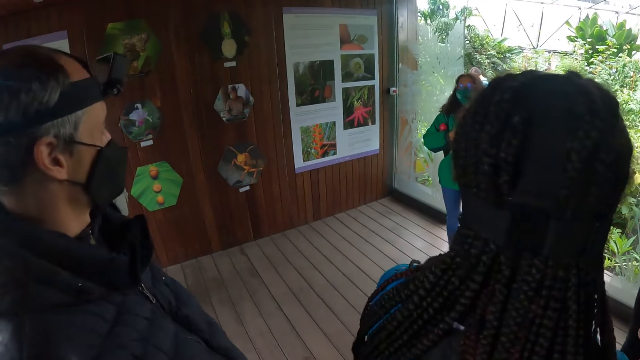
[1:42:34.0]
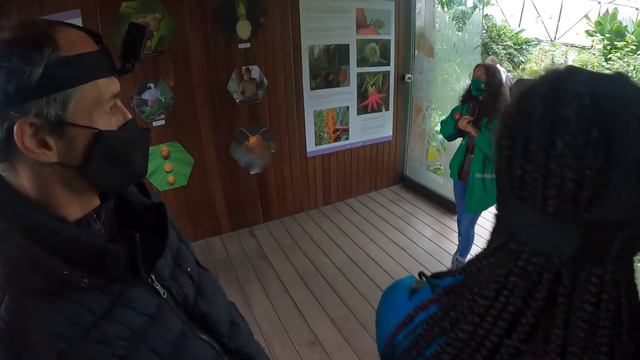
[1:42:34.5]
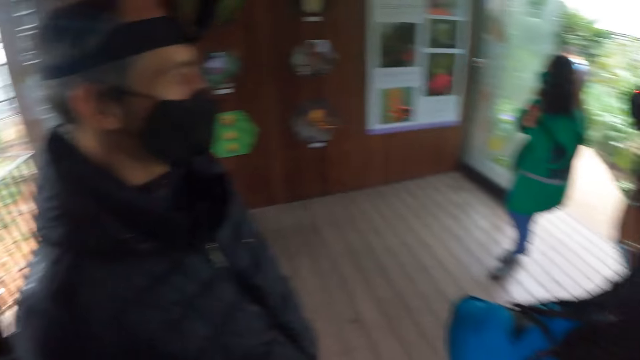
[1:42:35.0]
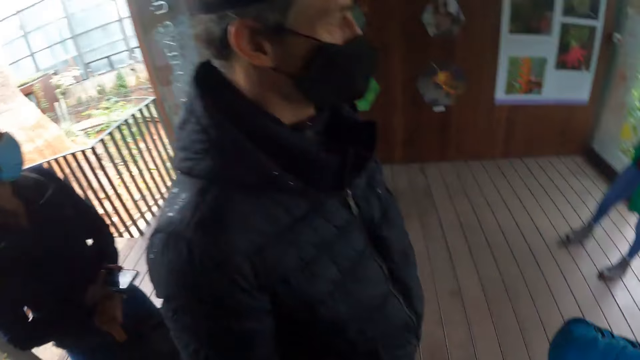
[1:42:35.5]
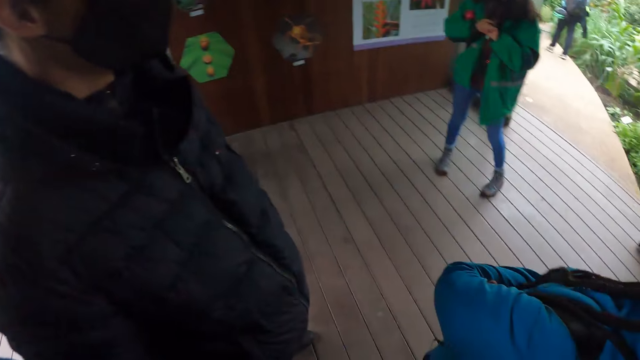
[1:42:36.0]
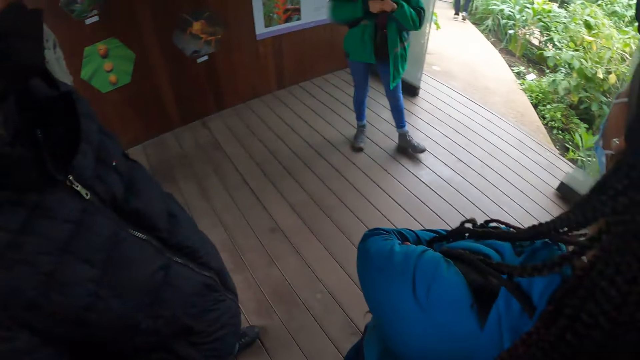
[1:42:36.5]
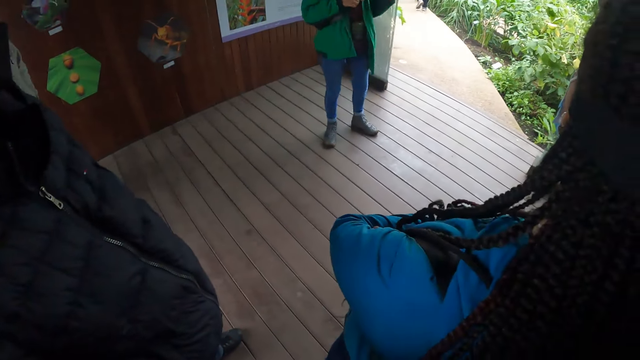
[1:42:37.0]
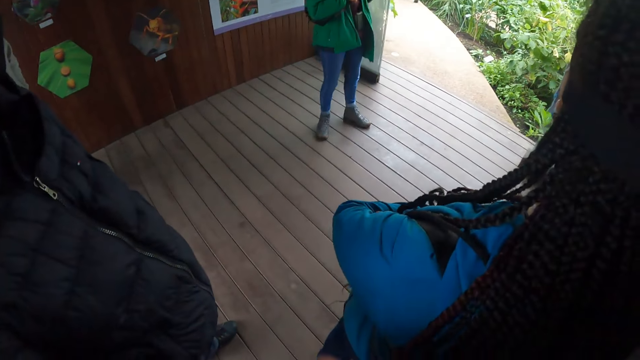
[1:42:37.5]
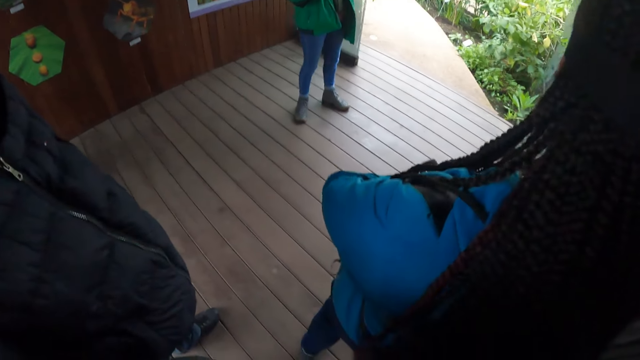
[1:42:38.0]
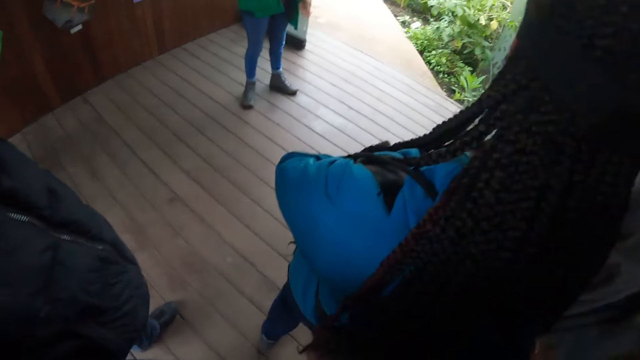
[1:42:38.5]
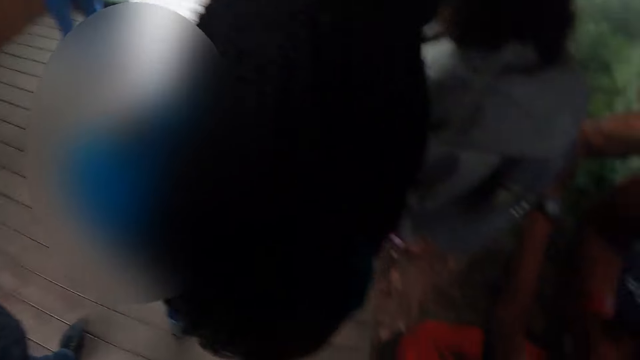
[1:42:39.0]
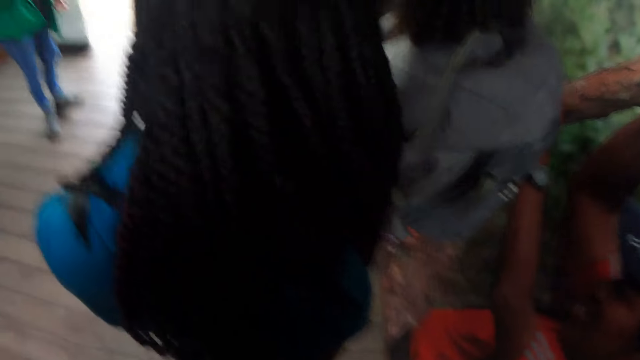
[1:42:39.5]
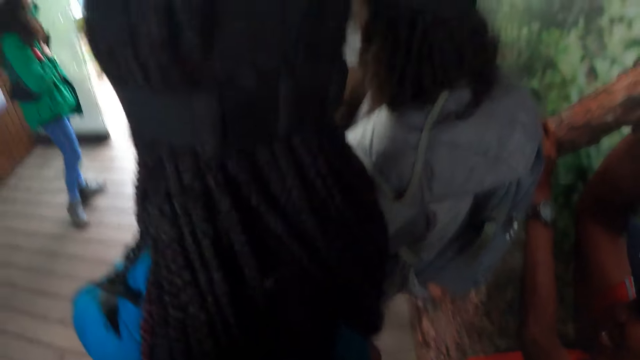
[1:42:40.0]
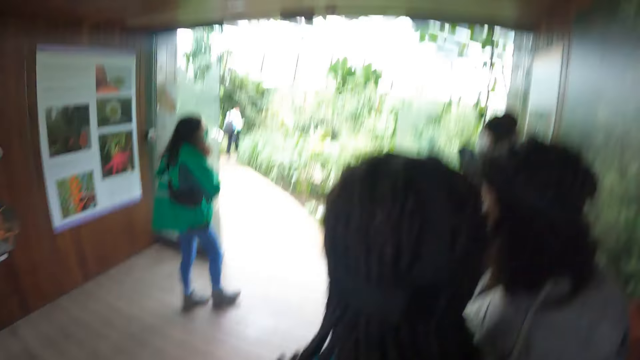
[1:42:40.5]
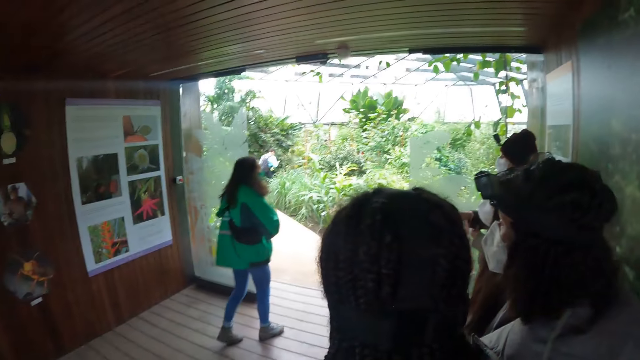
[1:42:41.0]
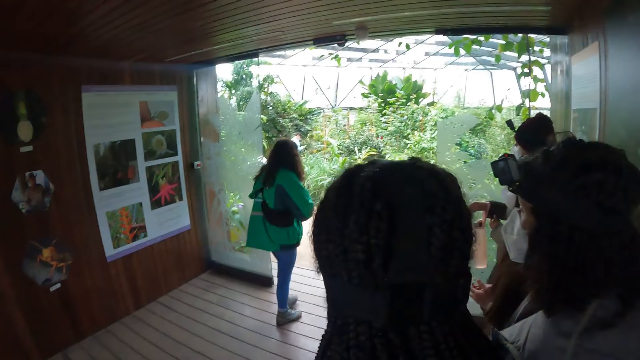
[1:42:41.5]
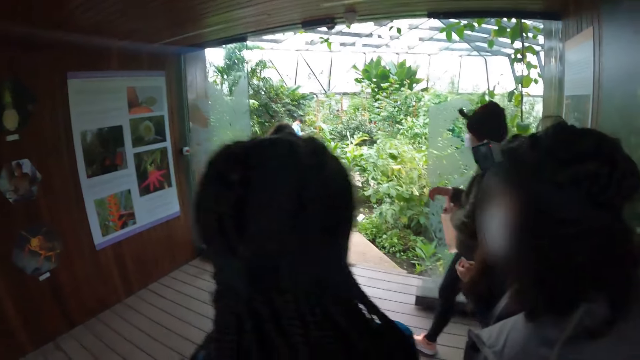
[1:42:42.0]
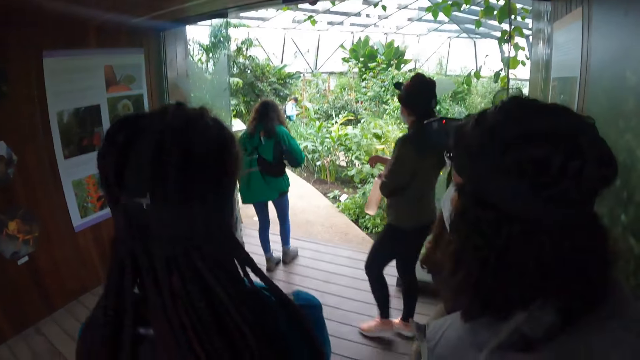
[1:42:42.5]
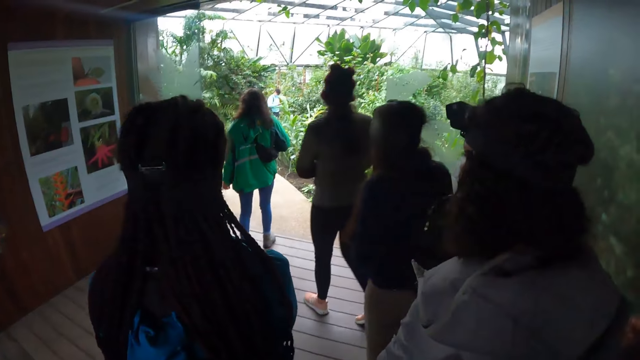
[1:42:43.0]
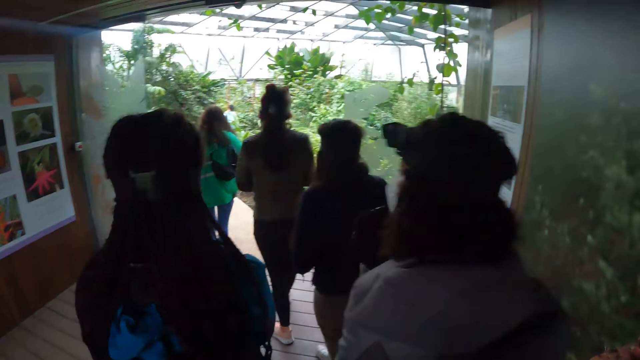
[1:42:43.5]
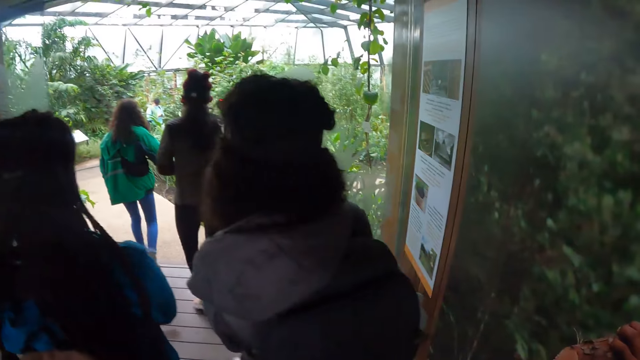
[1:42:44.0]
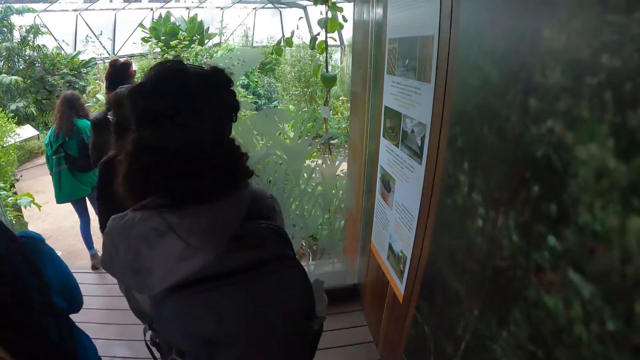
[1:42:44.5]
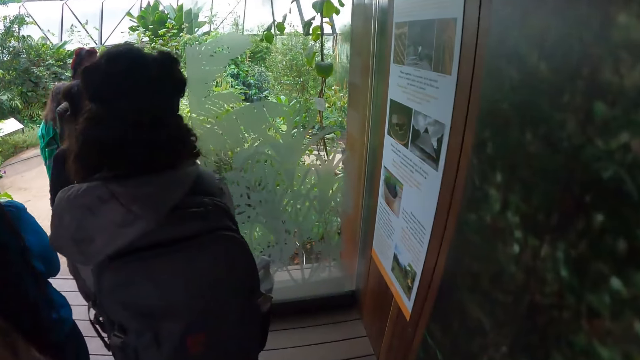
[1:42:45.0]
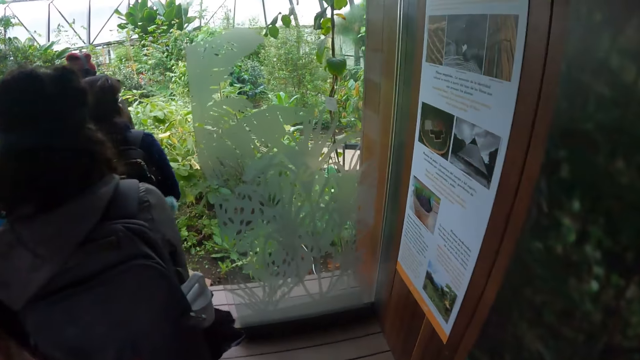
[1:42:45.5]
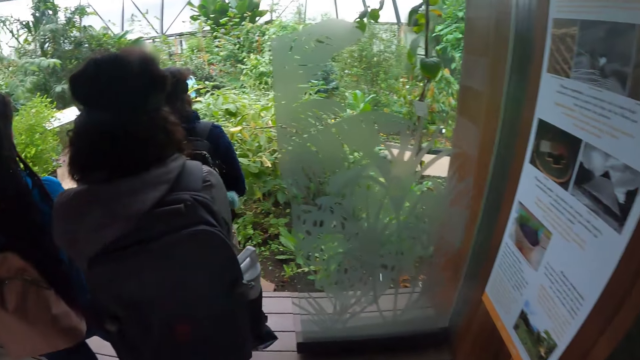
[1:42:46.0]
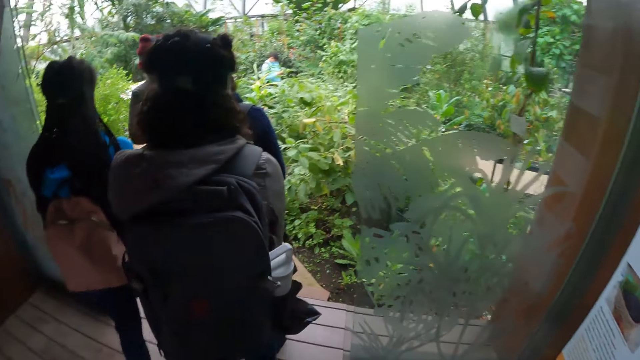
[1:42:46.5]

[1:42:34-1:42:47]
The camera wearer walks.

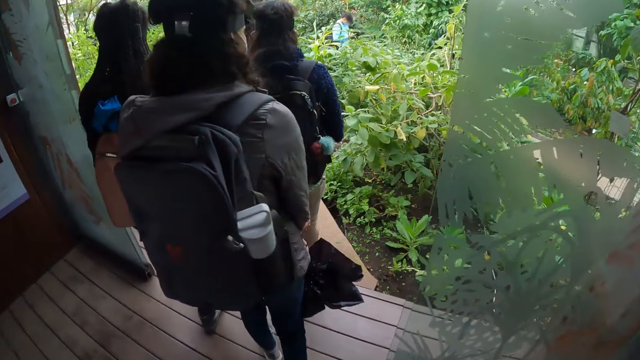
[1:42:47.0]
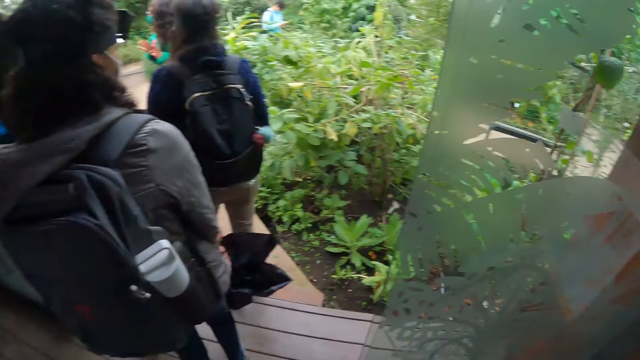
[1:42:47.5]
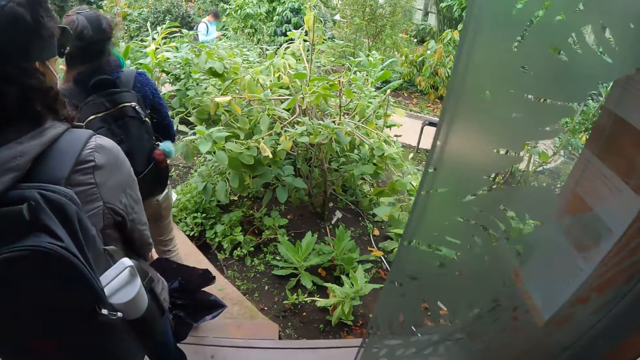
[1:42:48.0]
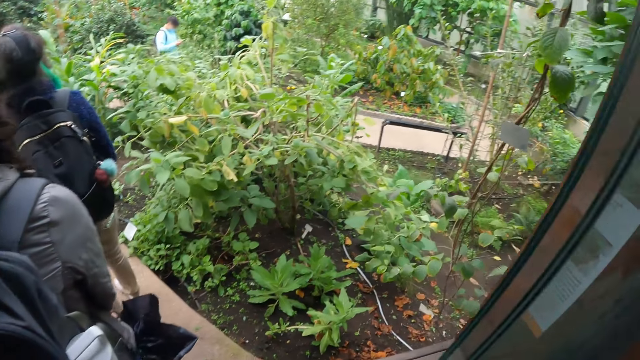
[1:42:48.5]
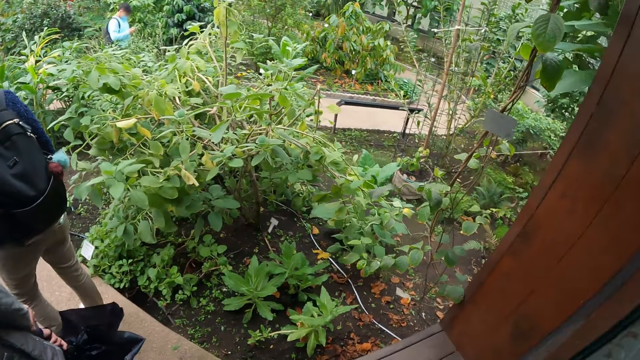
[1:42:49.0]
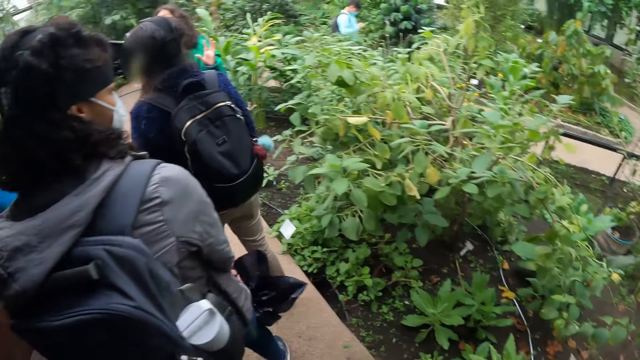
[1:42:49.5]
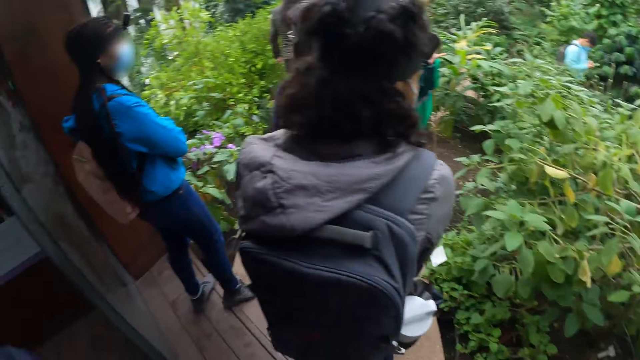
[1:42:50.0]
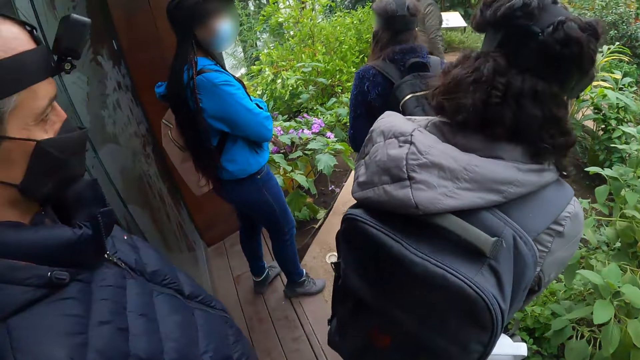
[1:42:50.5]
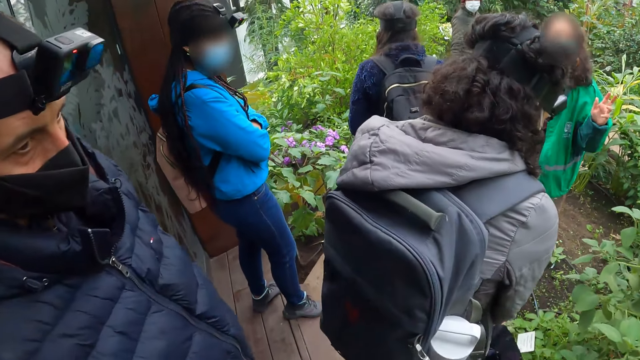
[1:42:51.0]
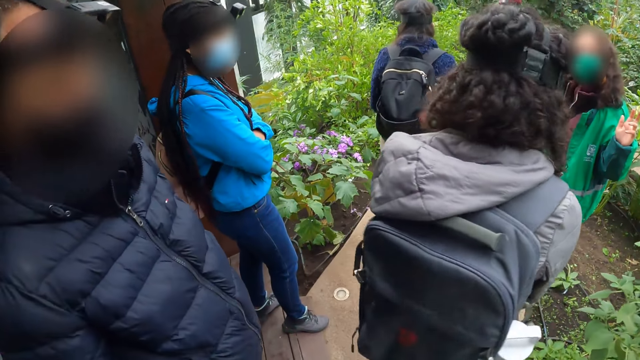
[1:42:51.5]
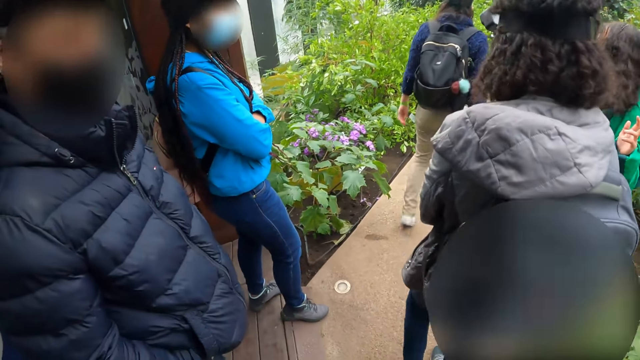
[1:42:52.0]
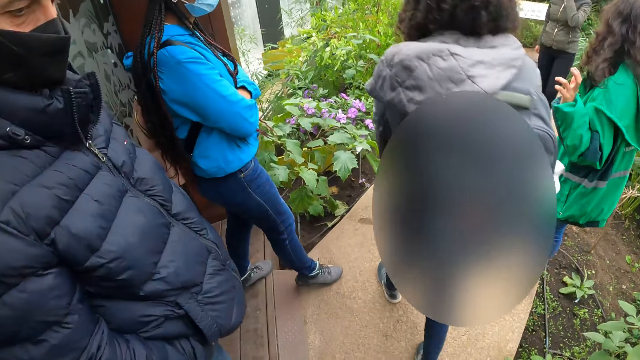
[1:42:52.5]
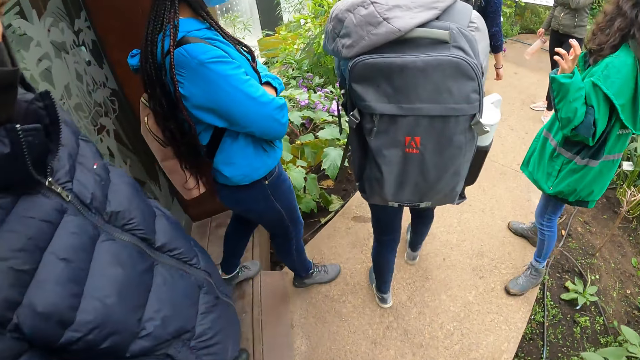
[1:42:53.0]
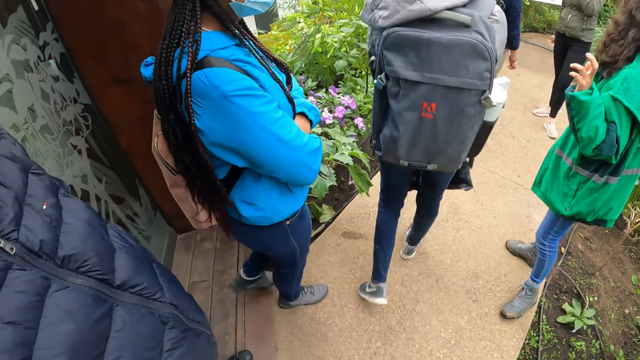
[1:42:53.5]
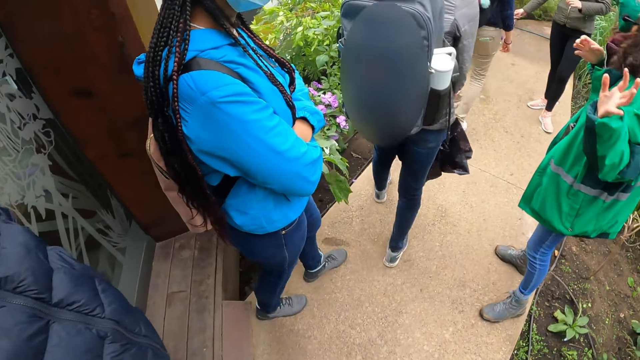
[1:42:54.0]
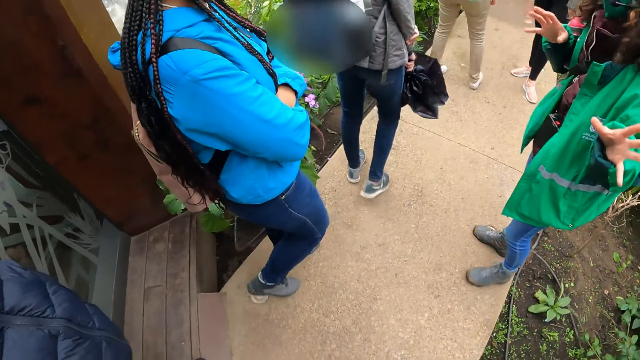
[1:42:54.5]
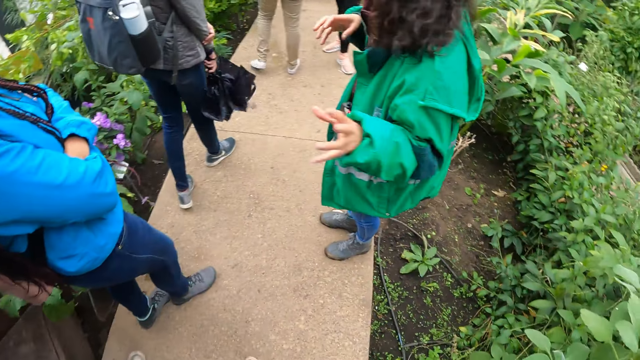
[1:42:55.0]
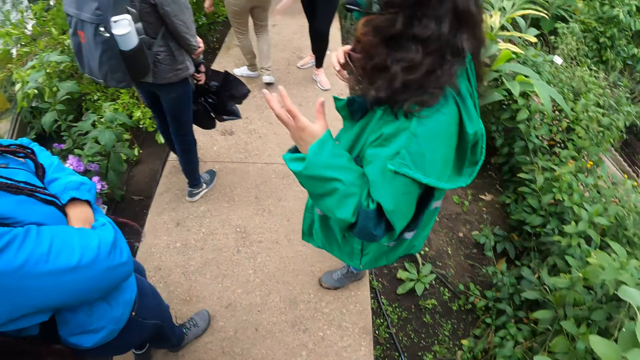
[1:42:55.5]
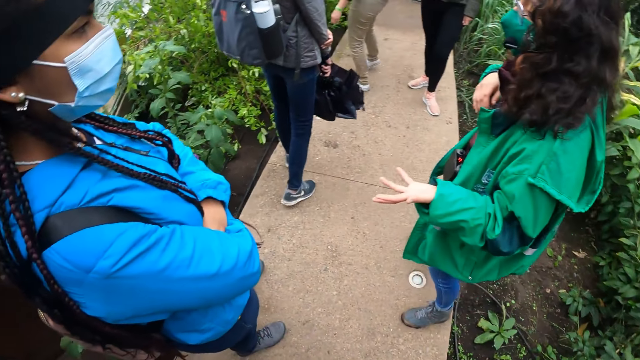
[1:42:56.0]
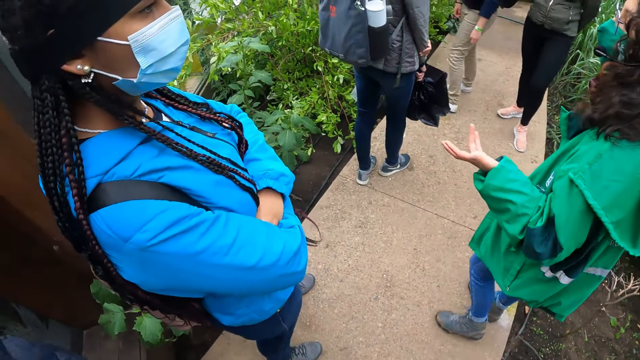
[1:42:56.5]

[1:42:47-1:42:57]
The camera wearer walks out of the shed with the group of people.
